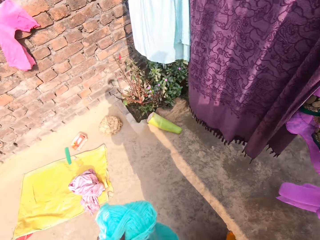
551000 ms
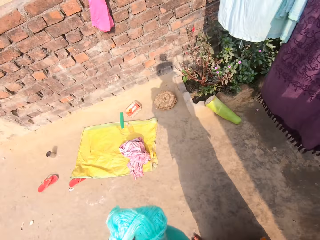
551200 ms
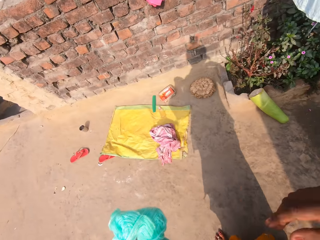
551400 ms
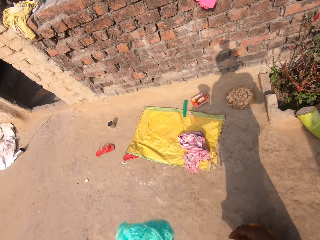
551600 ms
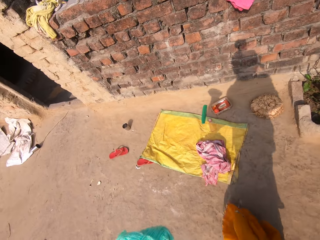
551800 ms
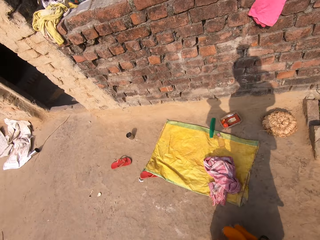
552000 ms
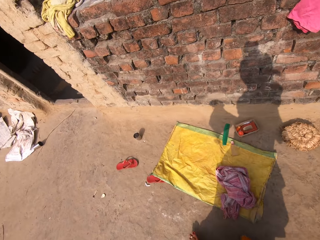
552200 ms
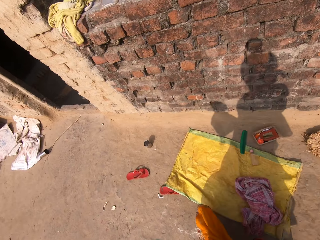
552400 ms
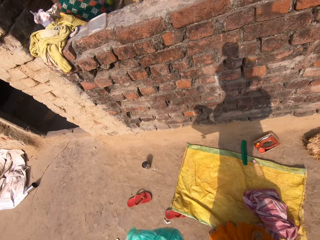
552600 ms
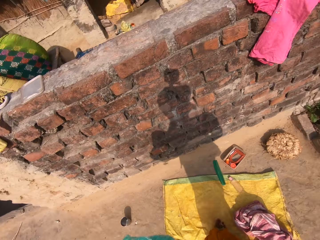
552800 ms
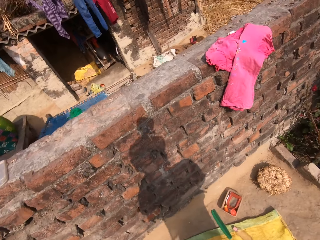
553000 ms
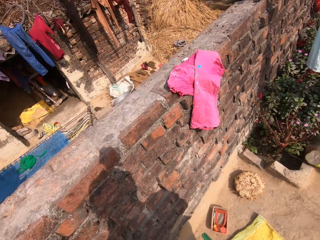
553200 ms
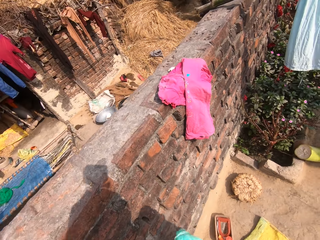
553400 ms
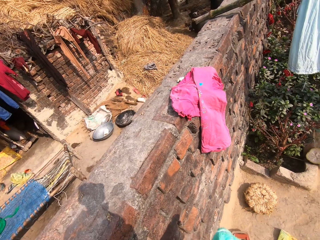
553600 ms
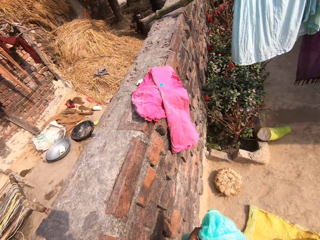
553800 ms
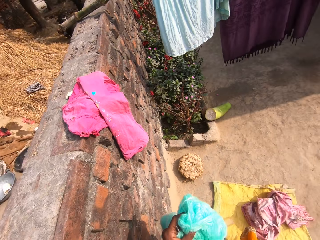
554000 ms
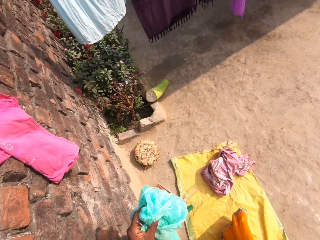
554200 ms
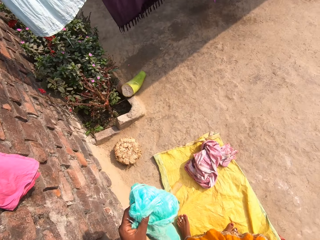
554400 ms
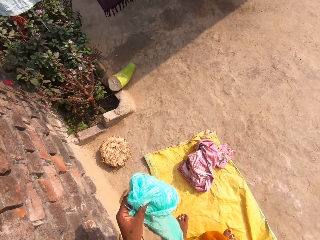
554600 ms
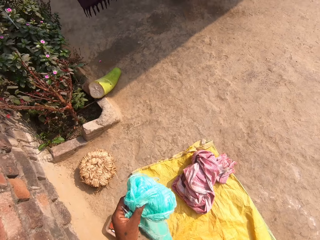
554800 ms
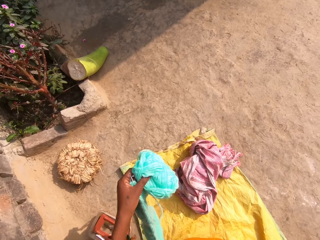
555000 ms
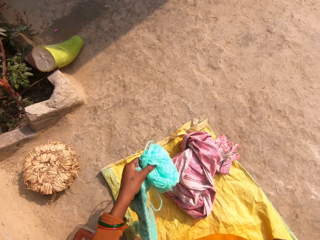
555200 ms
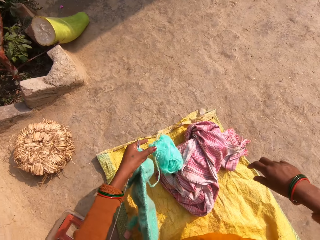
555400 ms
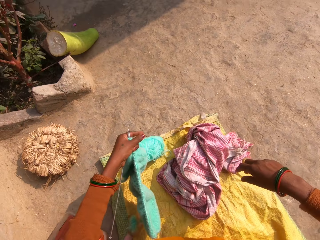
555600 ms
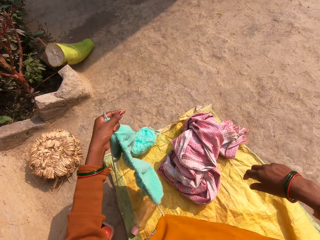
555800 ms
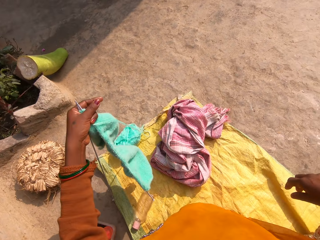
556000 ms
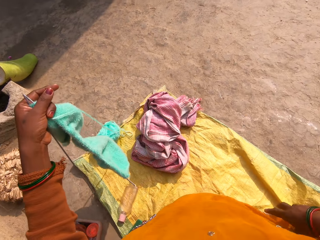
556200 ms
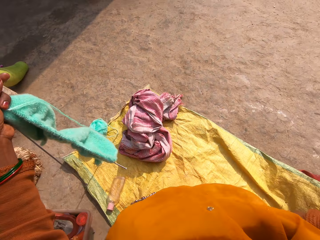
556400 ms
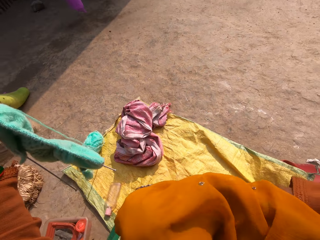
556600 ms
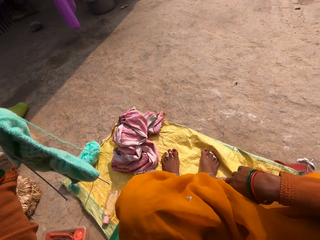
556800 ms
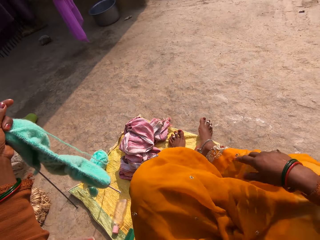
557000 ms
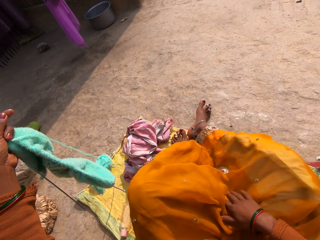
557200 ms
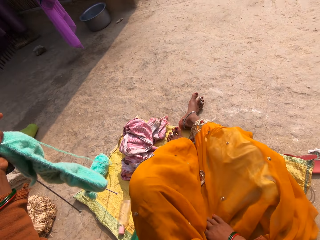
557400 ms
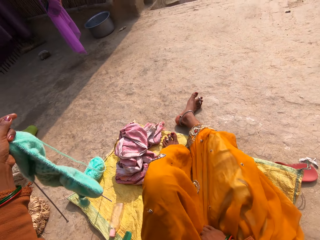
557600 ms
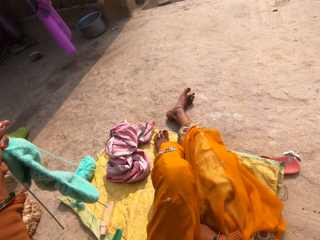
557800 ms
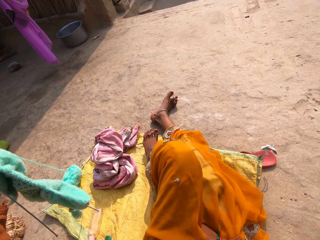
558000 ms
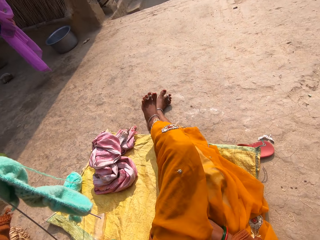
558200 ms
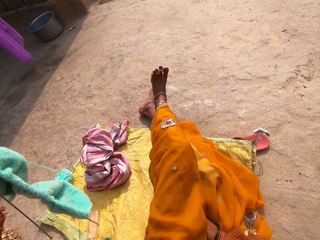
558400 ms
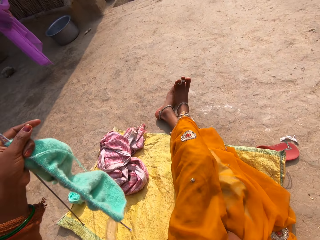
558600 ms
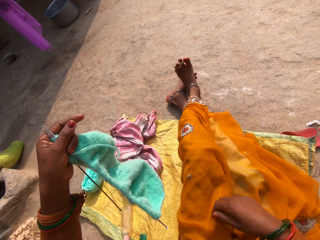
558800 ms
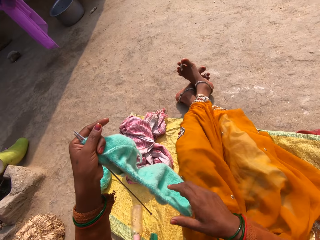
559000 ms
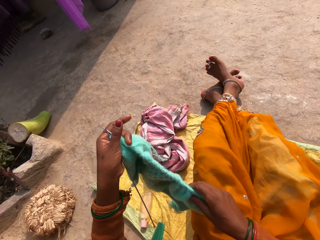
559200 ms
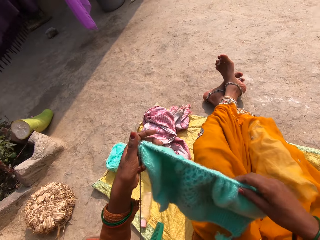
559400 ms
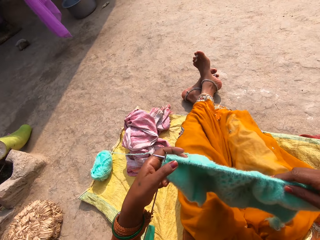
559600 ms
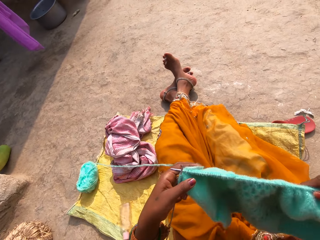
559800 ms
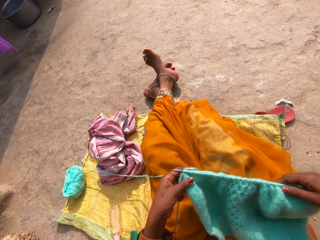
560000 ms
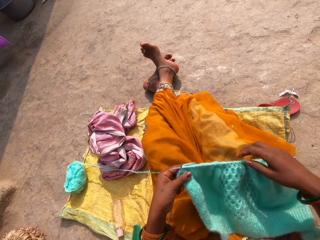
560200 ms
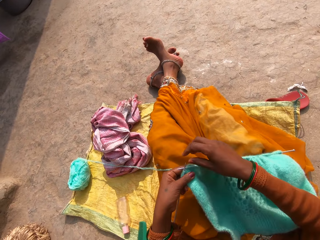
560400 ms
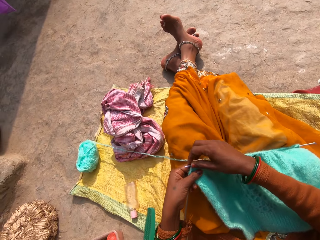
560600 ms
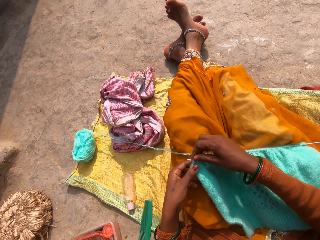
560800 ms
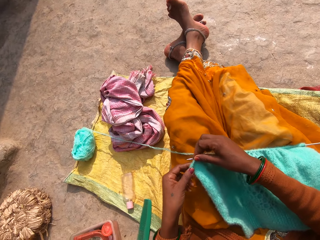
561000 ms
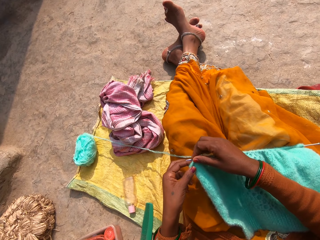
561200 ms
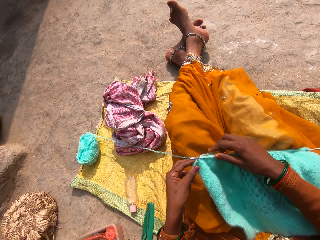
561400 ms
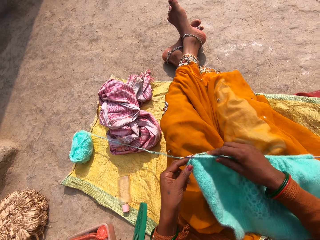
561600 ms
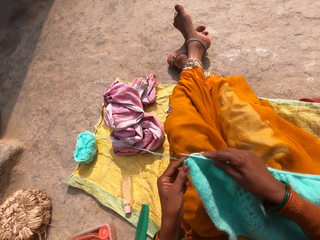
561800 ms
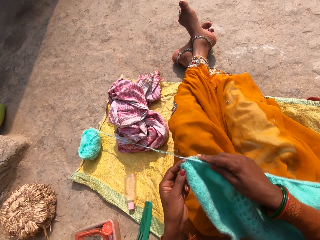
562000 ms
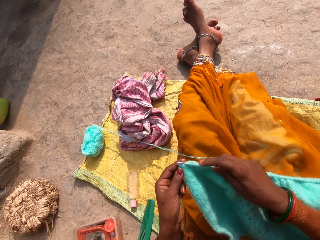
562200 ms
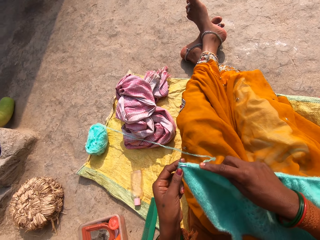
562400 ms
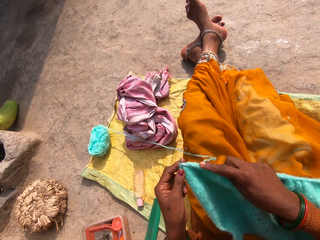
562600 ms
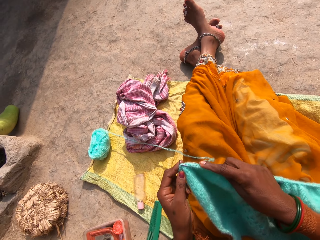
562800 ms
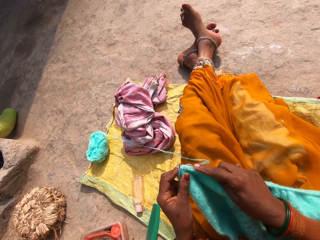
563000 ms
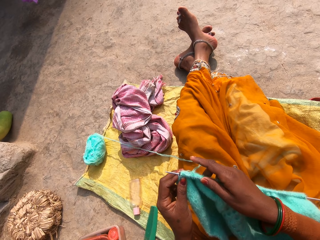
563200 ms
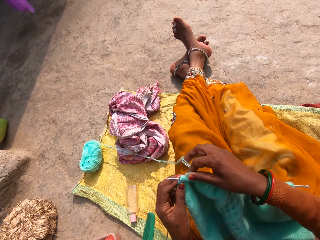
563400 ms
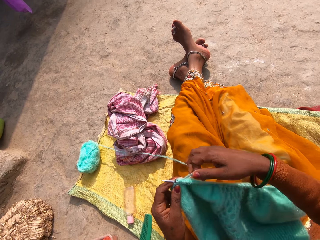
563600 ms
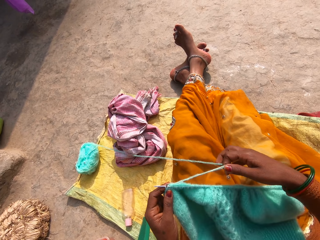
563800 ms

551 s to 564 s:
The camera wearer walks around. She walks to the sack on the ground. She steps on the yellow sack placed on the ground. She sits down on the mat. She drops the wool. She adjusts her legs. She holds the fabric by her right hand. She adjusts her knitting pin. She holds the crochet hook by her right hand. She pushes the fabric on the crochet hook. She knits clothes.

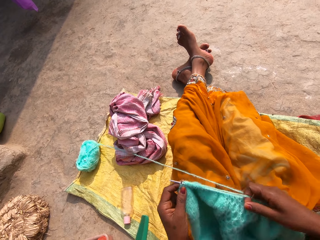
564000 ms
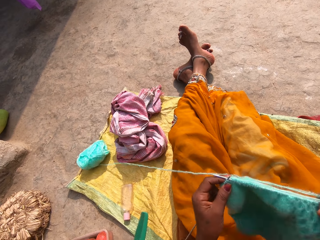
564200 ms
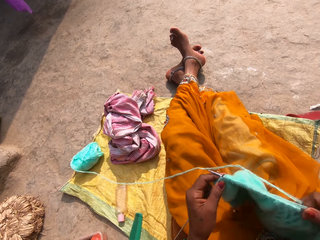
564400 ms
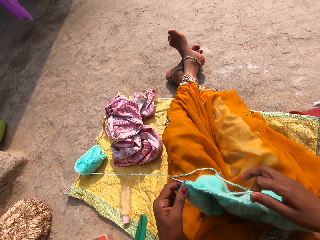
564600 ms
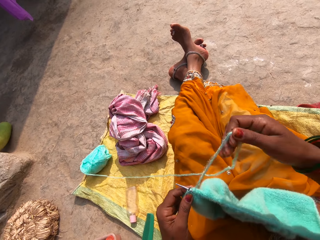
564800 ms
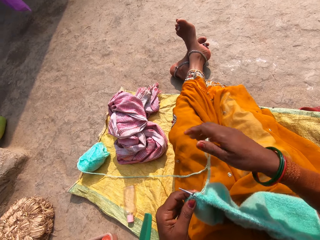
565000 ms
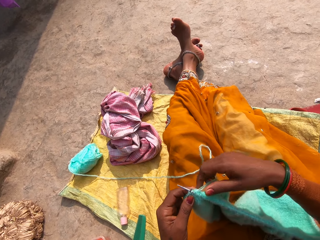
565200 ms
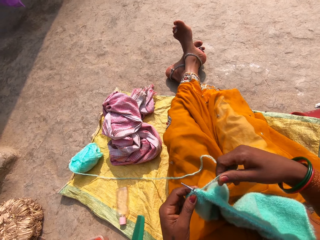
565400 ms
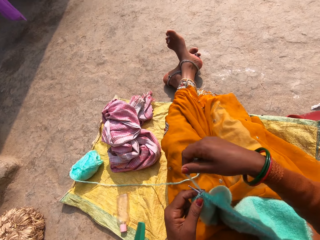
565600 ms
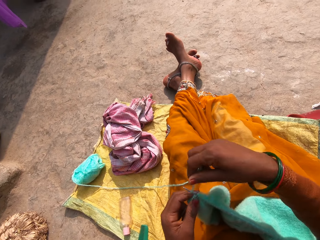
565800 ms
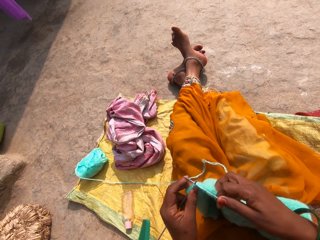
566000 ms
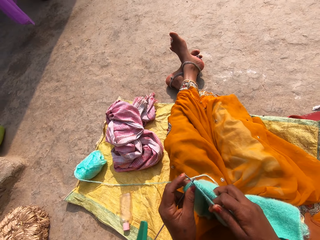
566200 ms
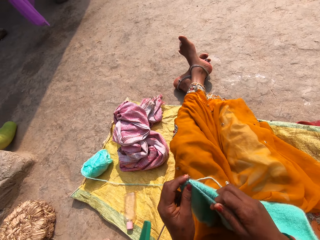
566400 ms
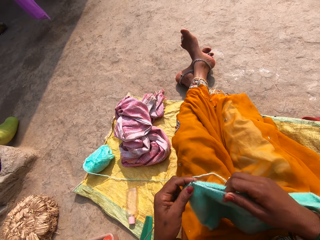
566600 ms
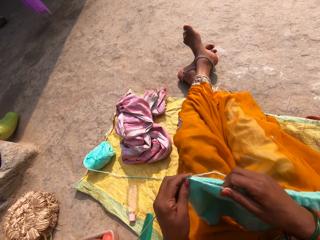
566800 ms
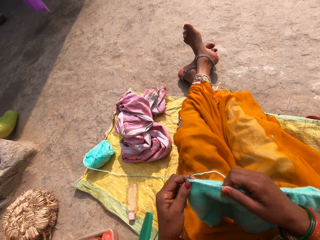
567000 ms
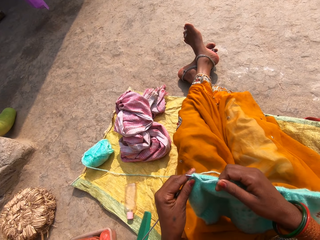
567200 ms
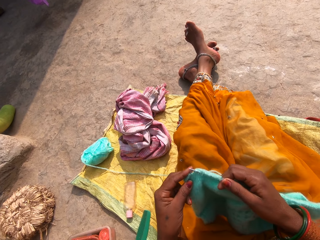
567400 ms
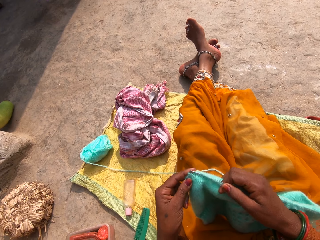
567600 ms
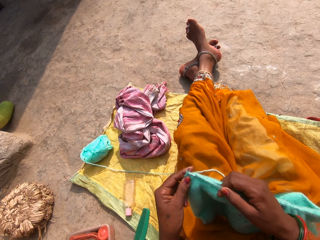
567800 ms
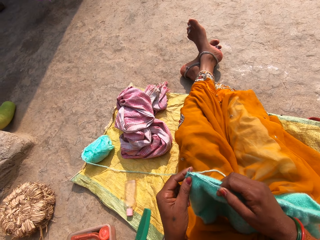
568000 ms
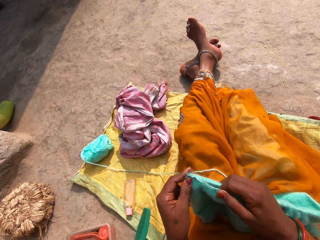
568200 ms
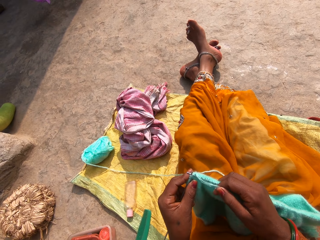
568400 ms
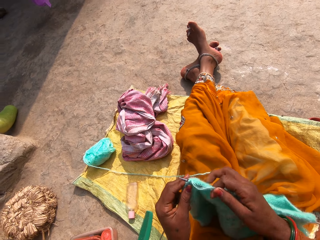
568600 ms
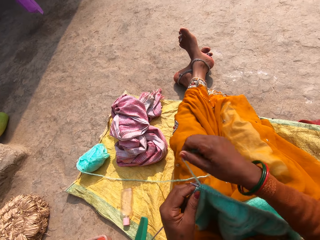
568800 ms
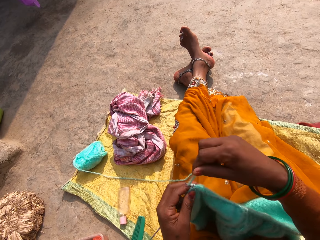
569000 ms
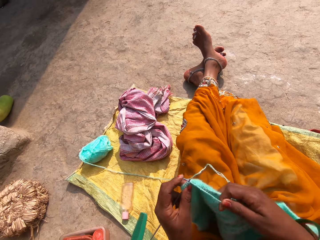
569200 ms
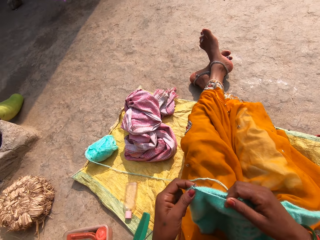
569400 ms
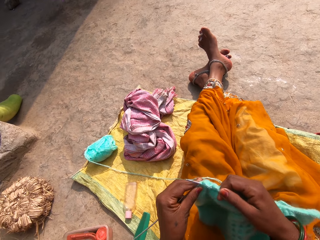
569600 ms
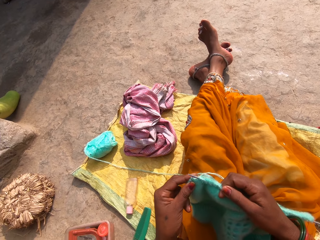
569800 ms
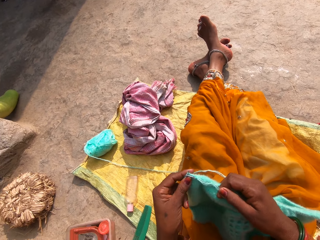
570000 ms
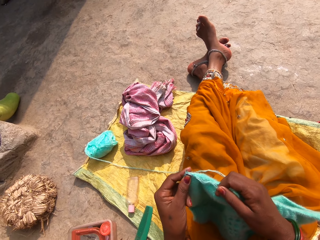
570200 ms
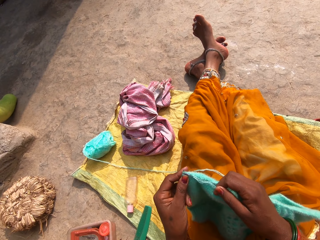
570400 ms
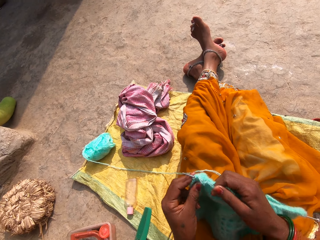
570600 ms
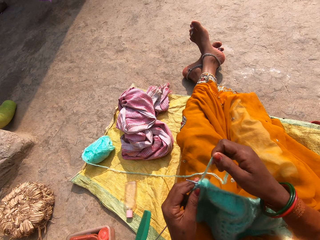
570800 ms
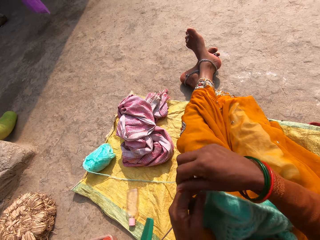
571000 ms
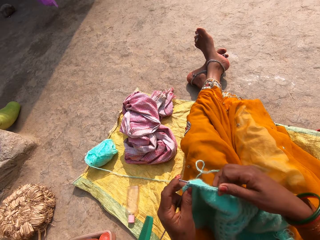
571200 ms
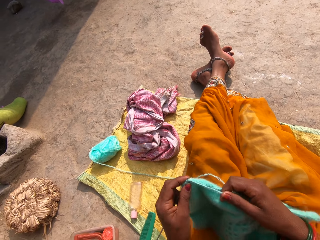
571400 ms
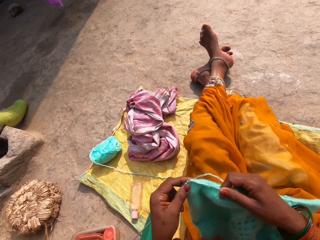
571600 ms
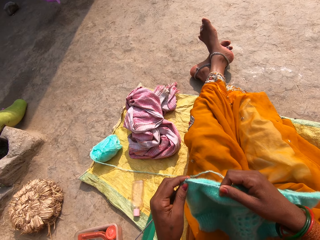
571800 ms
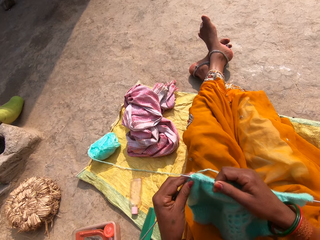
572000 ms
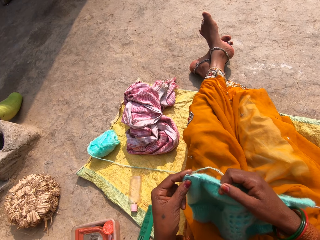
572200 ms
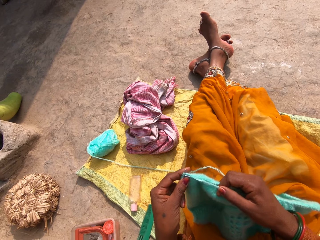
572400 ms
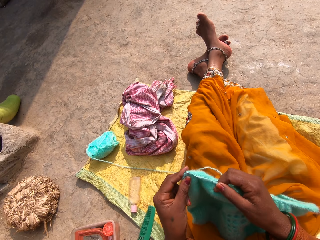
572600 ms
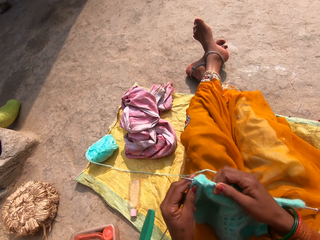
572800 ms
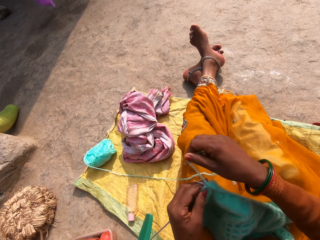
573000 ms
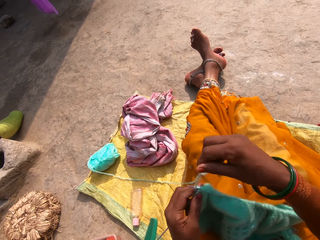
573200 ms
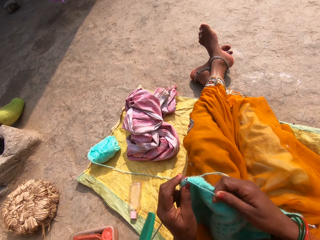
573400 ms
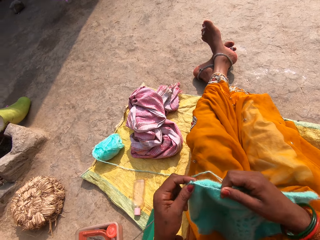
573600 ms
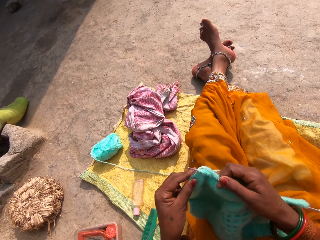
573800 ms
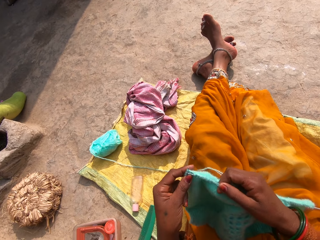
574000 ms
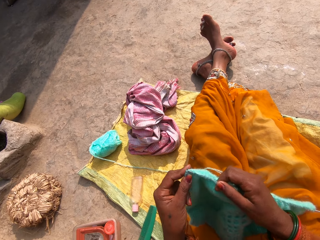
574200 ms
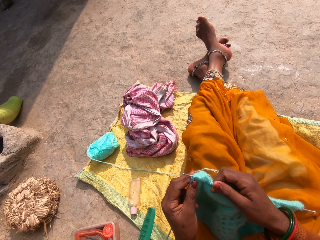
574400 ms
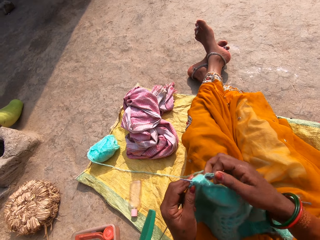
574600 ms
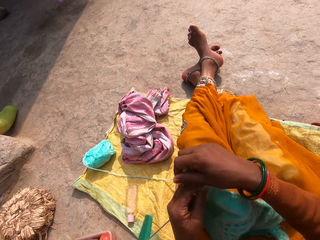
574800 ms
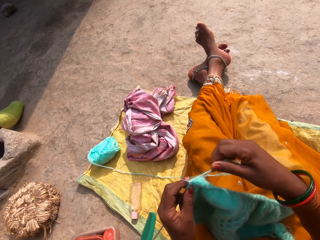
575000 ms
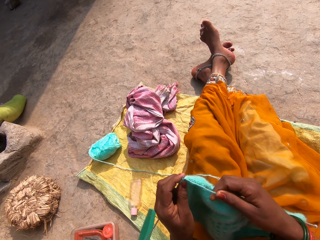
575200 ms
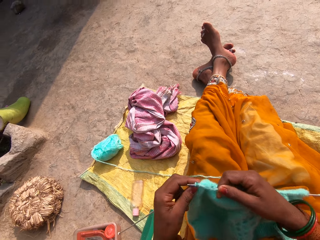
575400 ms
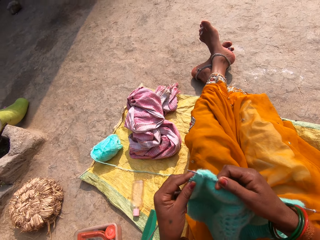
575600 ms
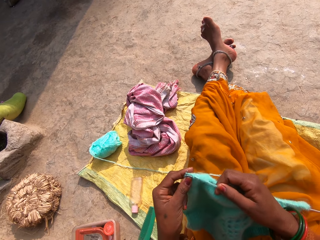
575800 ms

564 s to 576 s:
The camera wearer pulls the knitting wool by her left hand. She knits.
